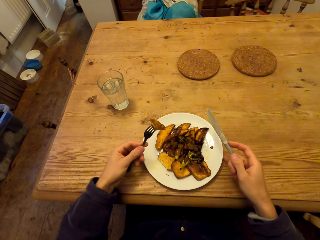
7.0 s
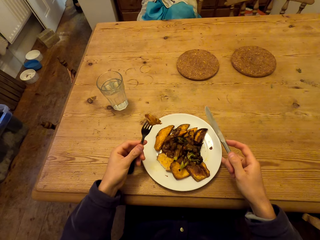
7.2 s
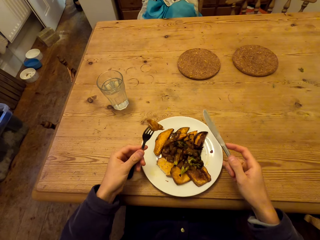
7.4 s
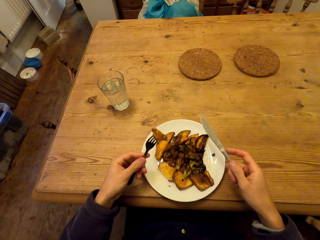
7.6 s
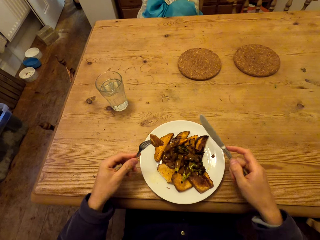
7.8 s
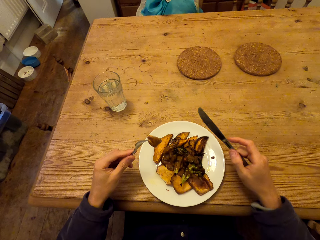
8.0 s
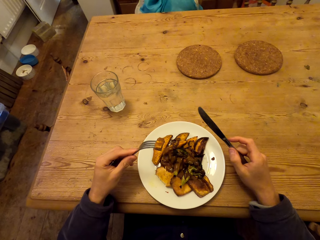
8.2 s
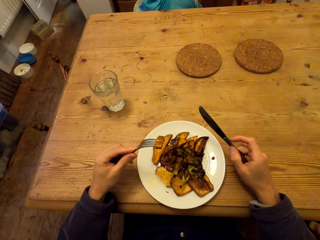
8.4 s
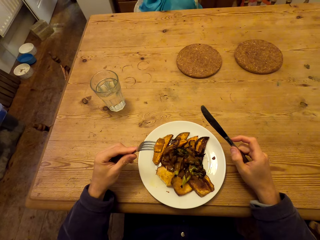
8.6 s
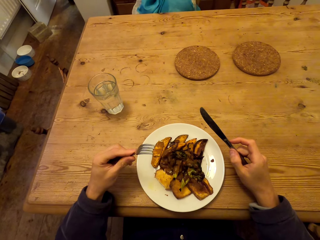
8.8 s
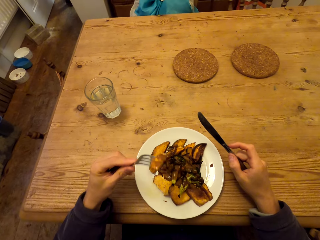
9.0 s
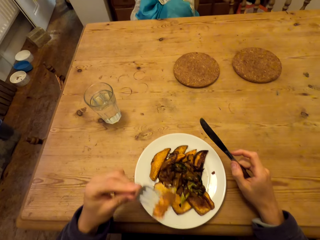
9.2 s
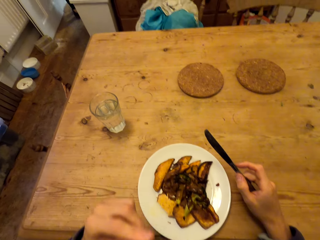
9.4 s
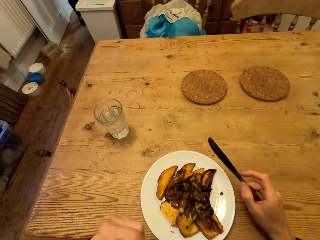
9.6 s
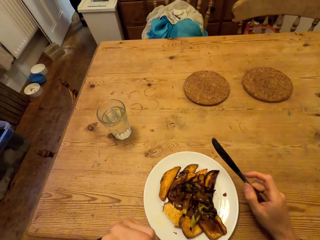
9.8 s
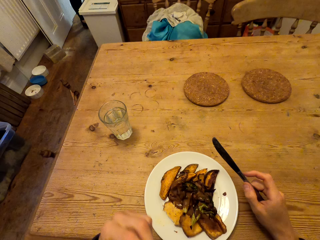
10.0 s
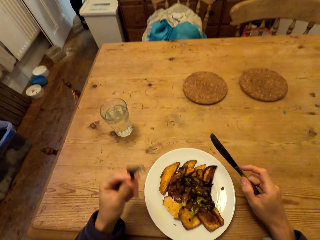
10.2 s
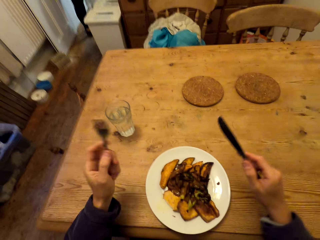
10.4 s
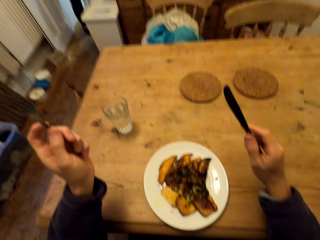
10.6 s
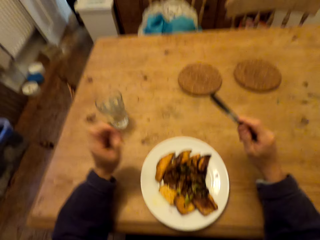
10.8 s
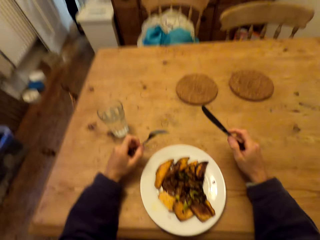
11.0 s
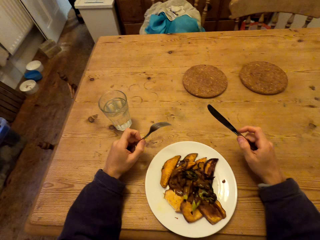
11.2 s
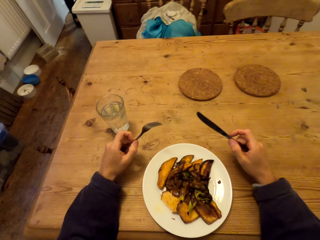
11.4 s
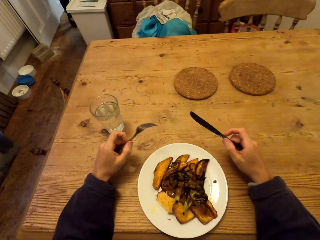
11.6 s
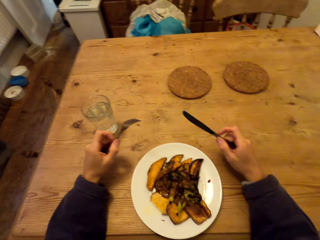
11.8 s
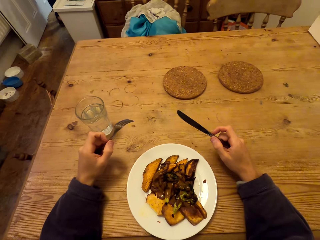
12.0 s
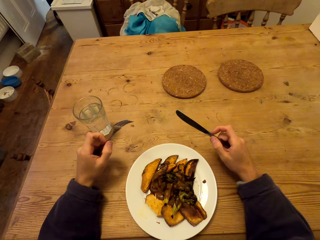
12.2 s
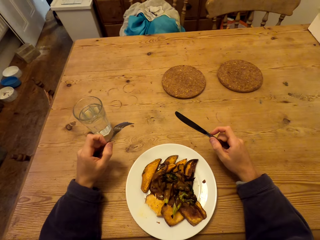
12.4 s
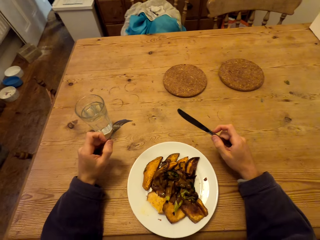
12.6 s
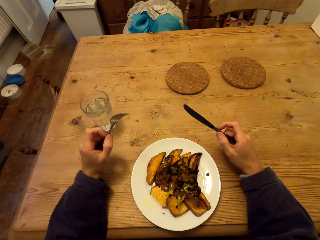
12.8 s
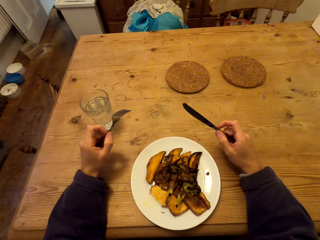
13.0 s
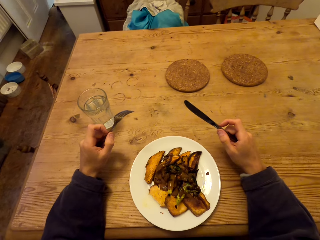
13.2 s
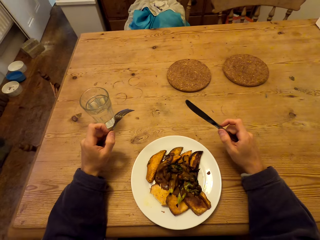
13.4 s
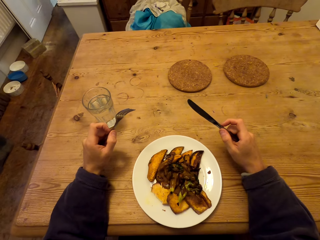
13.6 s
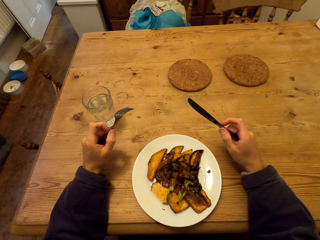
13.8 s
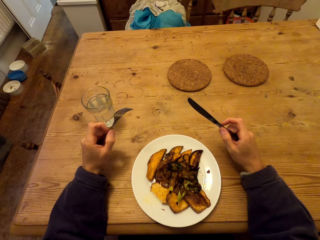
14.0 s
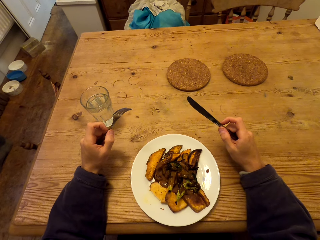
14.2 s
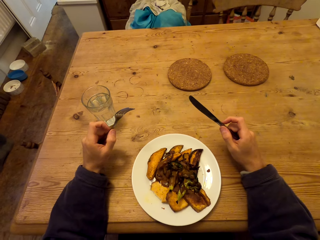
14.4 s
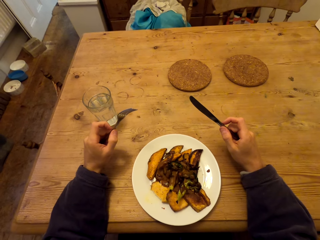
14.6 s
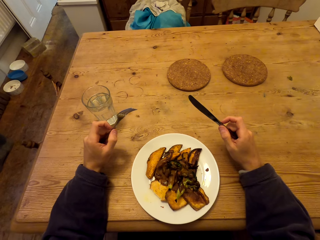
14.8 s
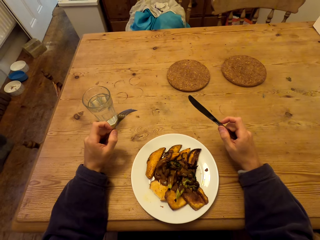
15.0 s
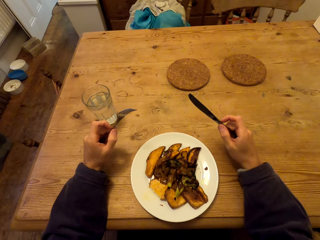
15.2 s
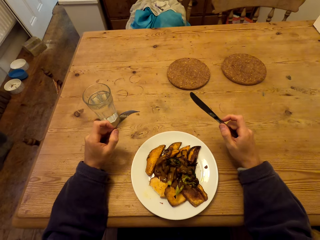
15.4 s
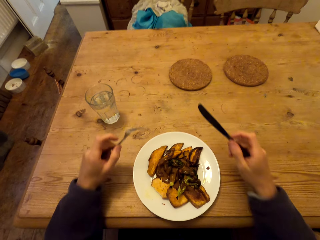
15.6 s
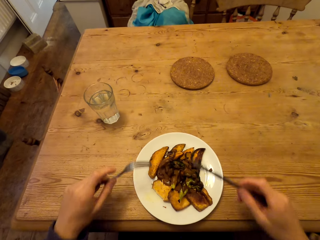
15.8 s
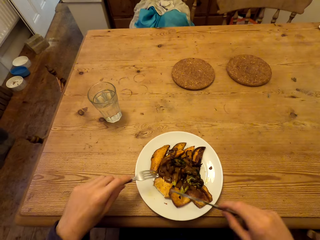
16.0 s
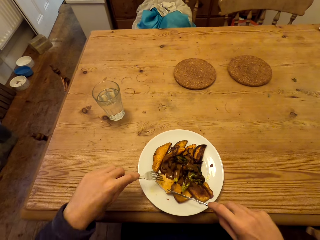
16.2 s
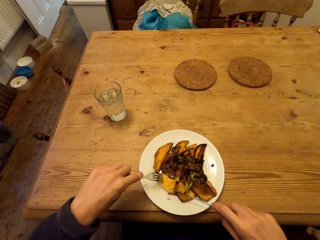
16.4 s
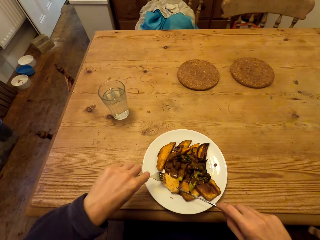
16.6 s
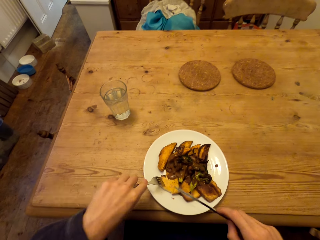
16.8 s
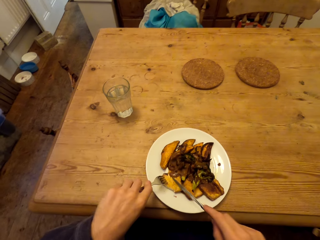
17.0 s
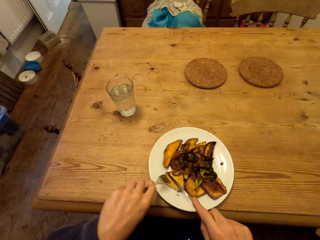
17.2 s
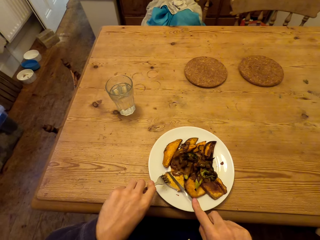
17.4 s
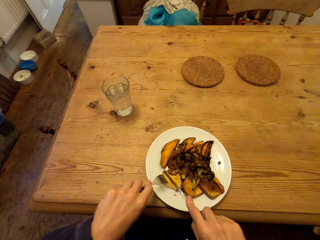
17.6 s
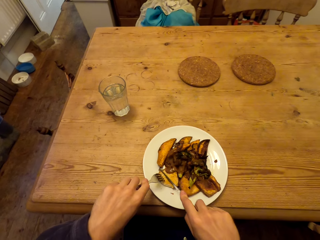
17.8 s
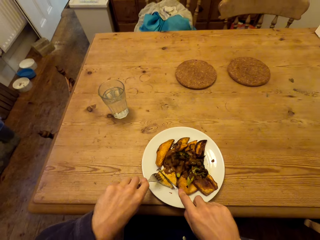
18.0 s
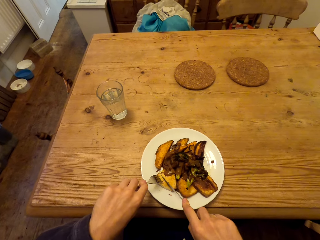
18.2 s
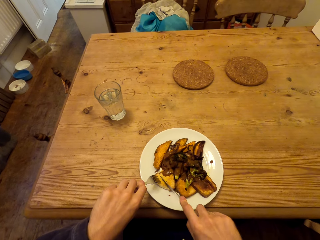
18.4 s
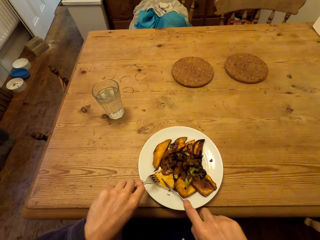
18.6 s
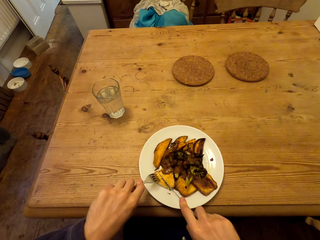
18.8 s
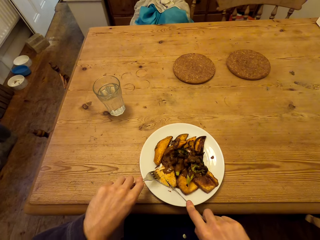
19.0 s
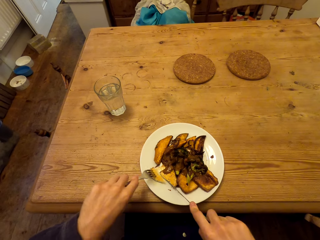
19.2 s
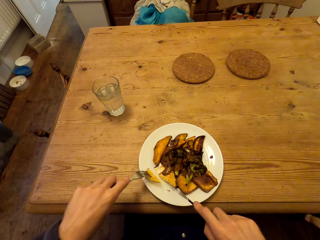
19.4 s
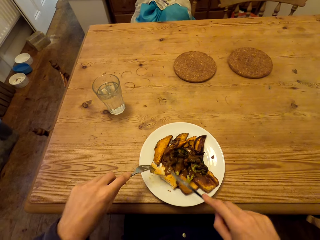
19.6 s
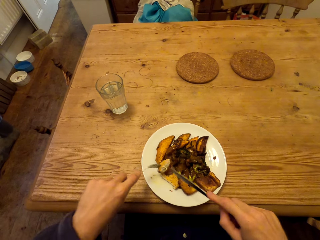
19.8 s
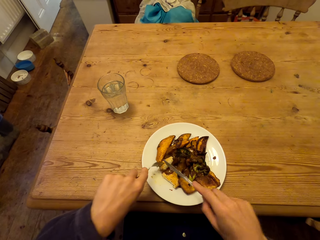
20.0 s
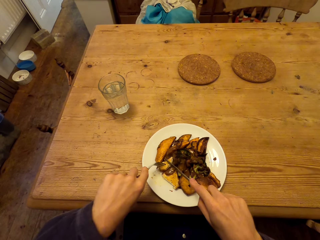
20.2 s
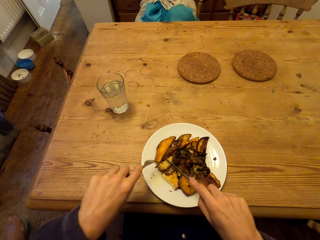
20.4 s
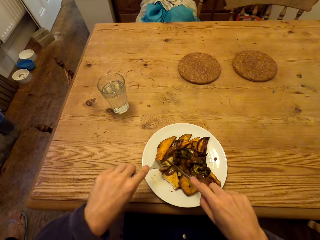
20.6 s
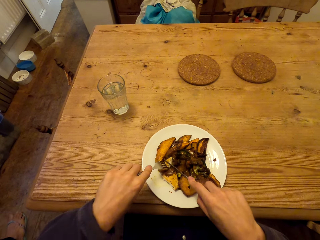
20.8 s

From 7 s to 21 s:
The camera wearer talks with a lady. They eat food. The lady talks with the camera wearer. The camera wearer cuts food.

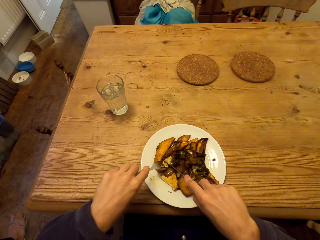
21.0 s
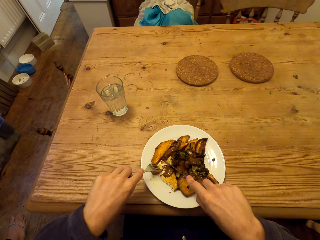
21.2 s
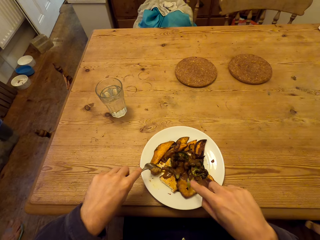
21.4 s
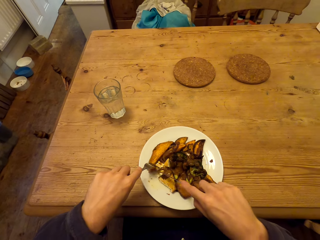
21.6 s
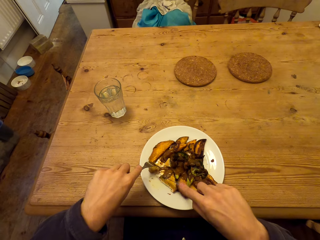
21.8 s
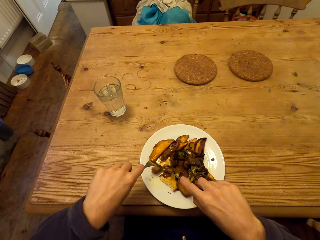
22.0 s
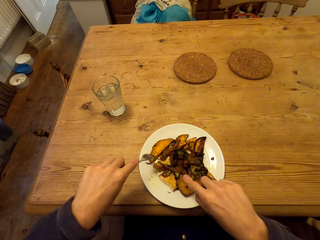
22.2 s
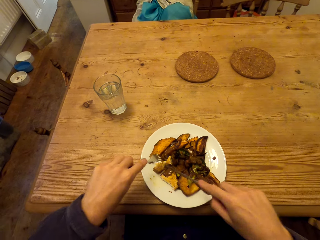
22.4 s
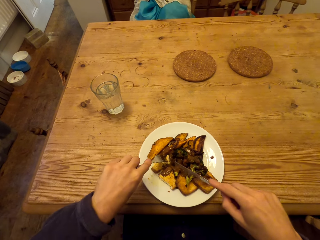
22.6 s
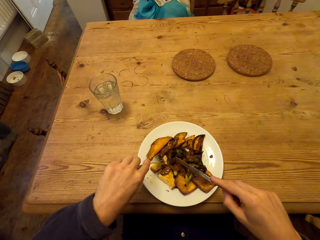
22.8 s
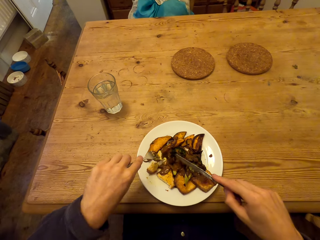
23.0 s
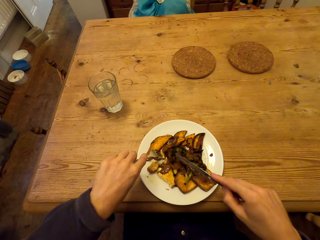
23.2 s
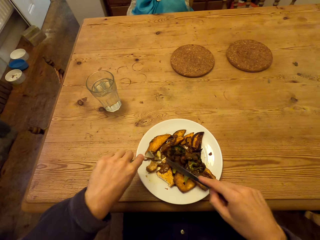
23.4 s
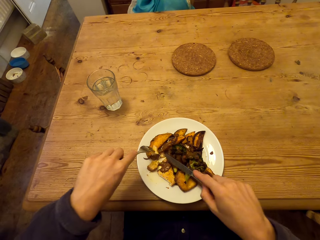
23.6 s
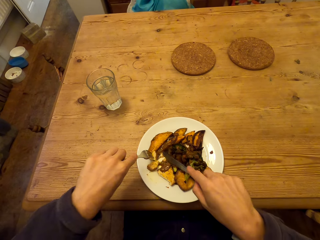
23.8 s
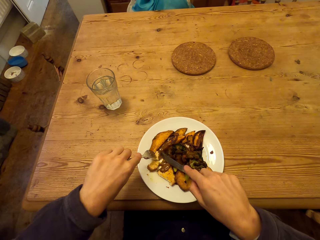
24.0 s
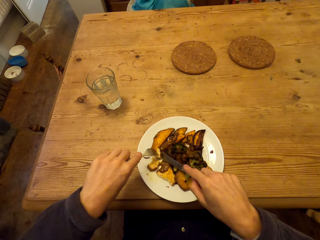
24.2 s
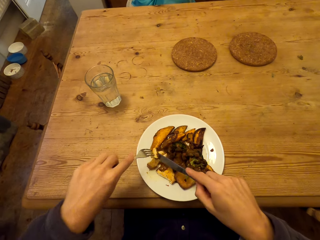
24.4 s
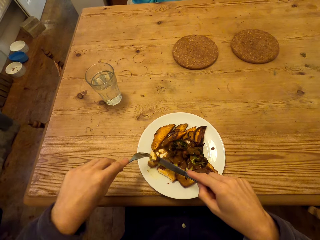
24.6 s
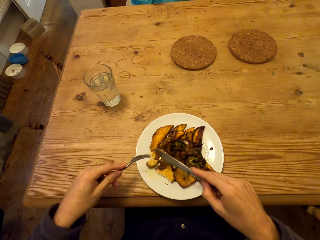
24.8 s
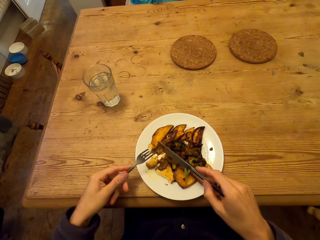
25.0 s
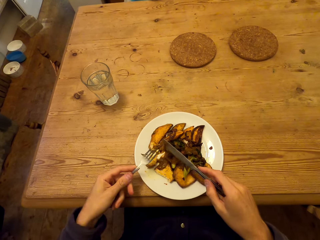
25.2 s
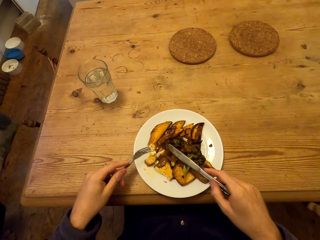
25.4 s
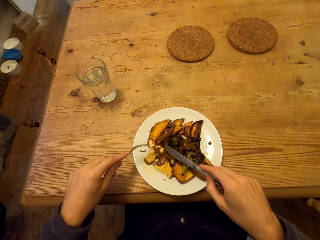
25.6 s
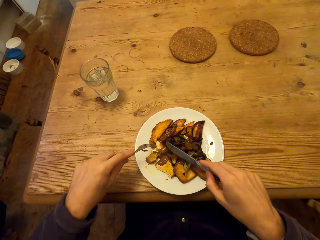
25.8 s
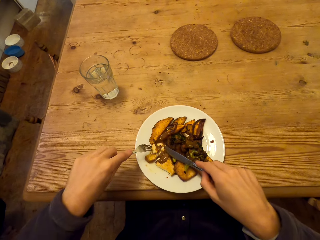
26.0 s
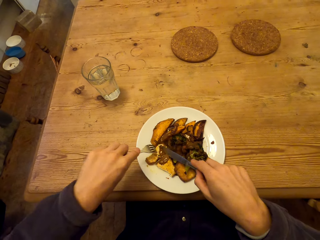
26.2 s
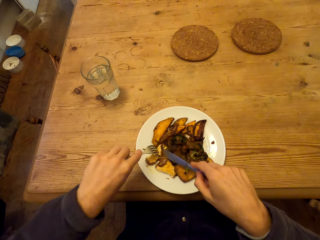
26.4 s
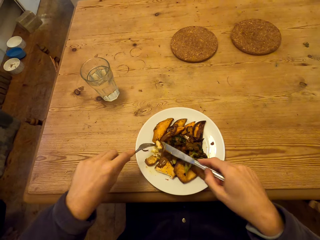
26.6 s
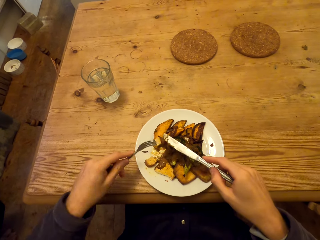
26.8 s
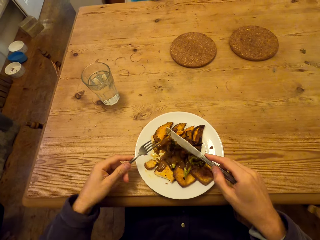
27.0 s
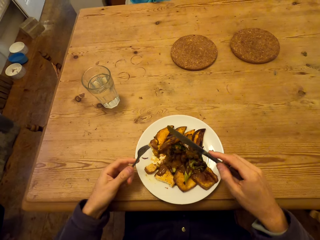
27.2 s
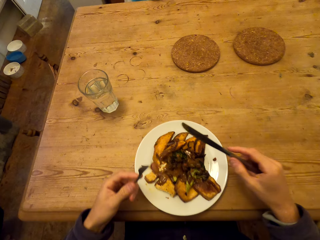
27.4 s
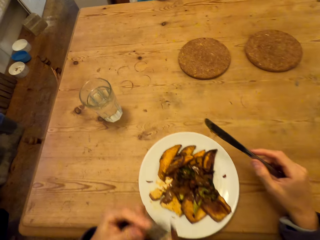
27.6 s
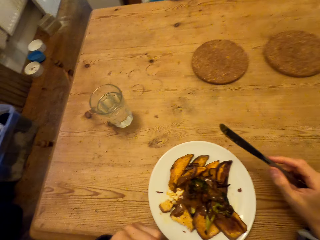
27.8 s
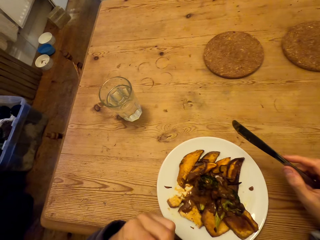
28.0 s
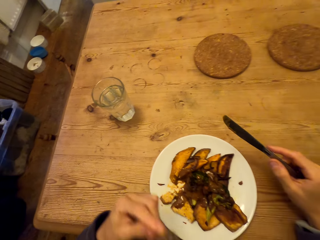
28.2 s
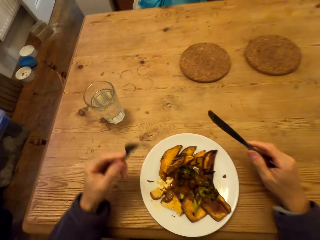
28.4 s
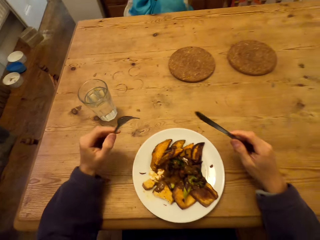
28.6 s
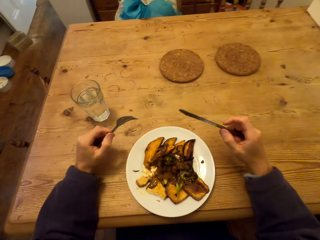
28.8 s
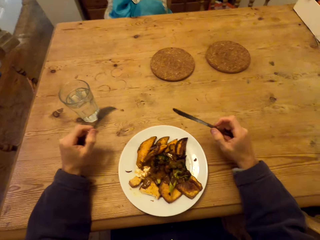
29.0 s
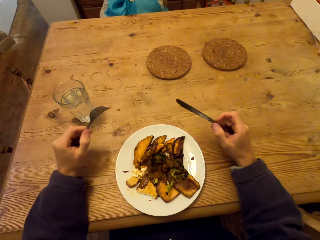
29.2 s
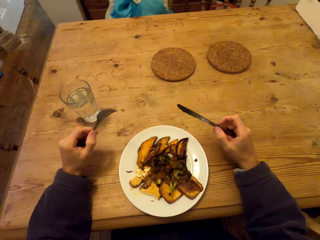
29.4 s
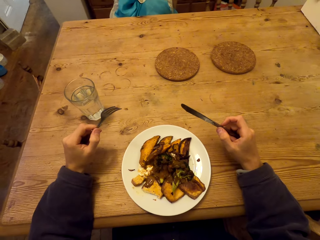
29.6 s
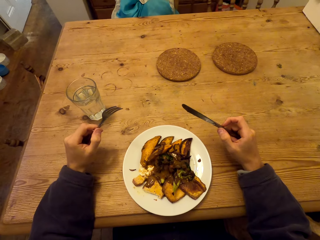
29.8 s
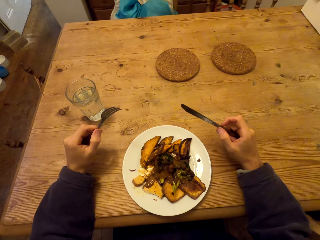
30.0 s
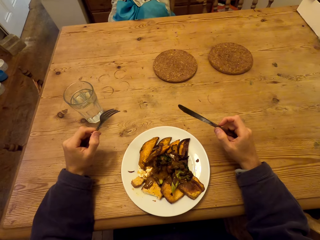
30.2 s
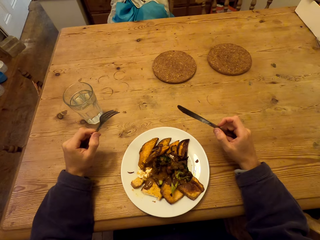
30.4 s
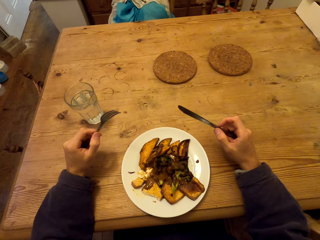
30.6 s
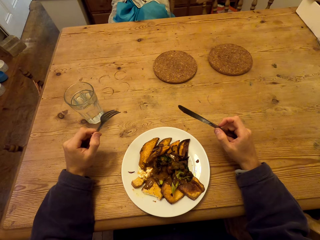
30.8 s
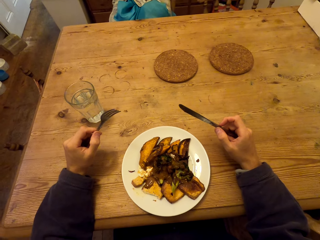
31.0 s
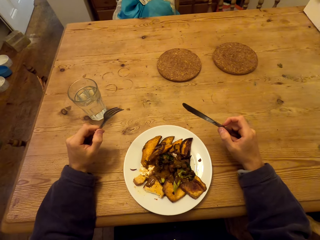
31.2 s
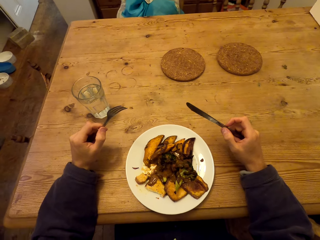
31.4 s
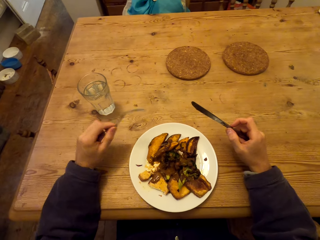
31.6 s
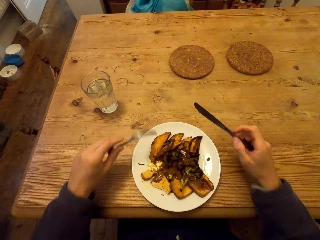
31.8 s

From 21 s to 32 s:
The camera wearer scoops food. They eat food.
